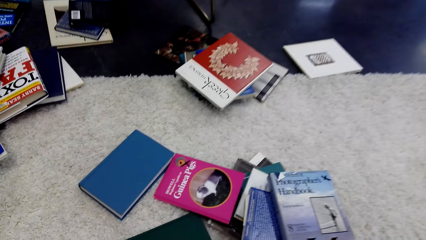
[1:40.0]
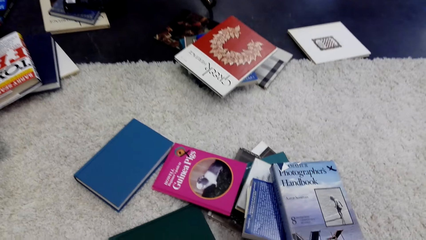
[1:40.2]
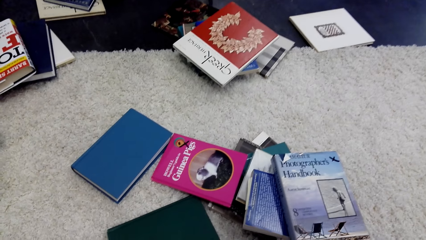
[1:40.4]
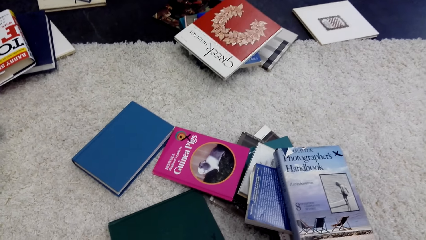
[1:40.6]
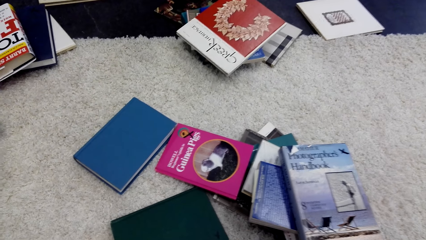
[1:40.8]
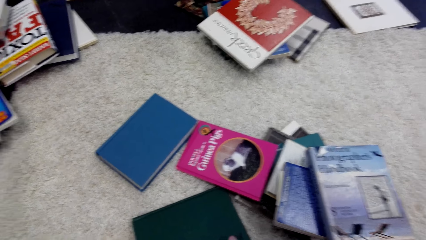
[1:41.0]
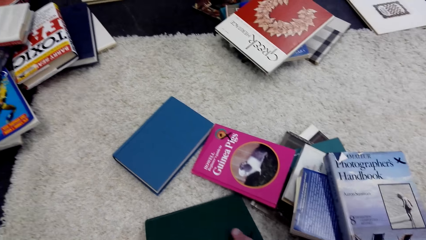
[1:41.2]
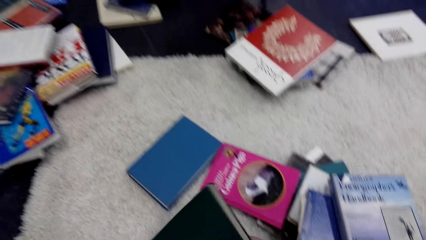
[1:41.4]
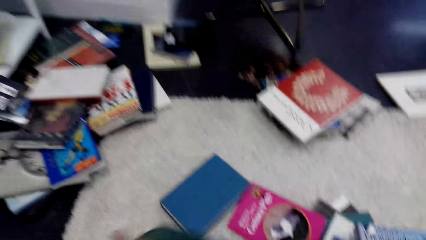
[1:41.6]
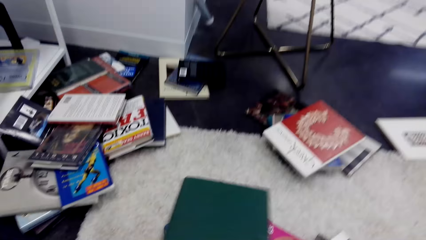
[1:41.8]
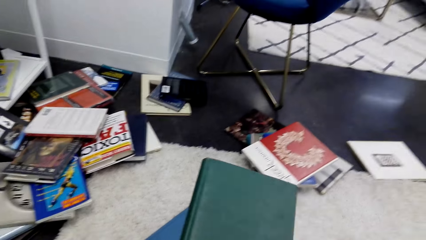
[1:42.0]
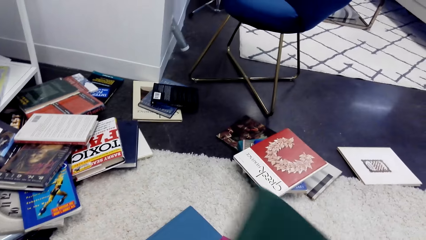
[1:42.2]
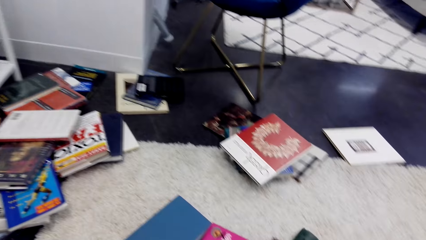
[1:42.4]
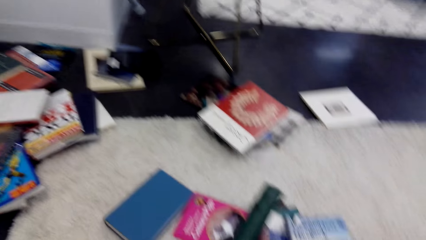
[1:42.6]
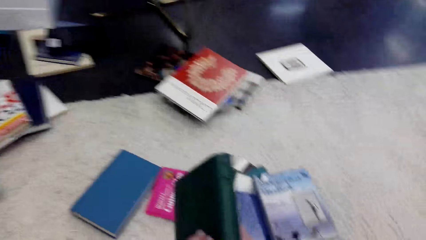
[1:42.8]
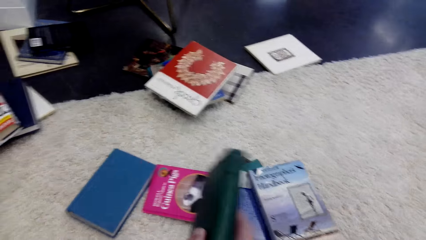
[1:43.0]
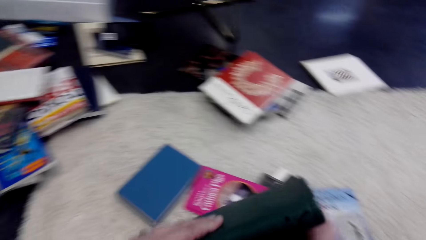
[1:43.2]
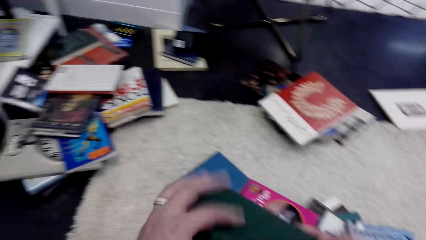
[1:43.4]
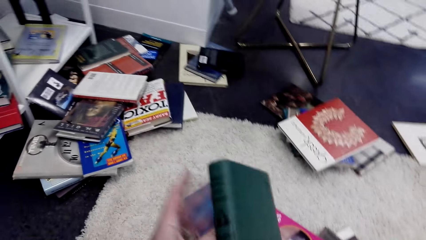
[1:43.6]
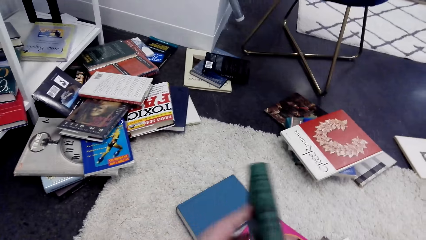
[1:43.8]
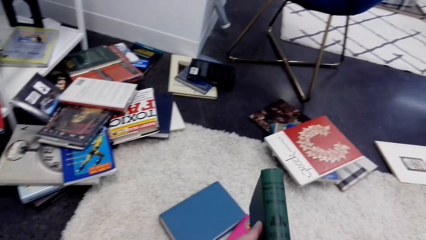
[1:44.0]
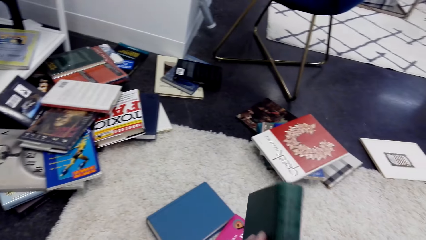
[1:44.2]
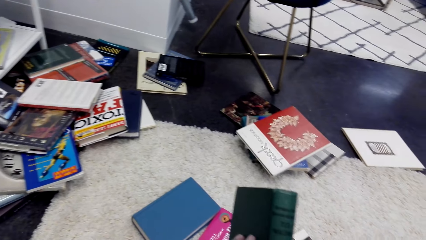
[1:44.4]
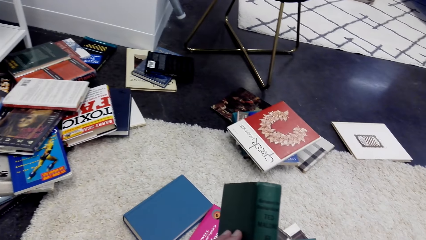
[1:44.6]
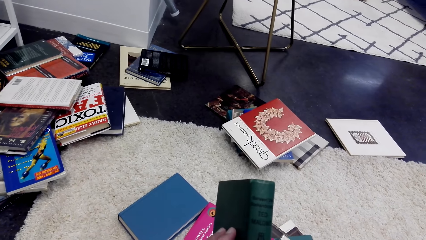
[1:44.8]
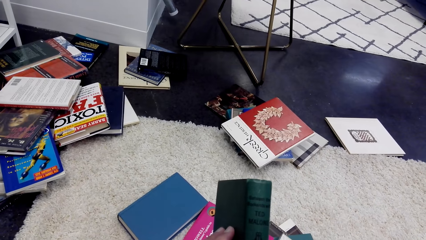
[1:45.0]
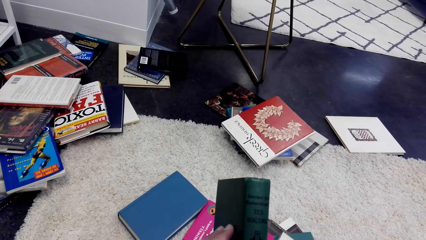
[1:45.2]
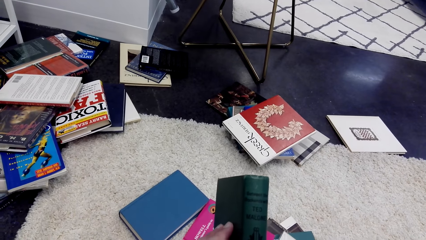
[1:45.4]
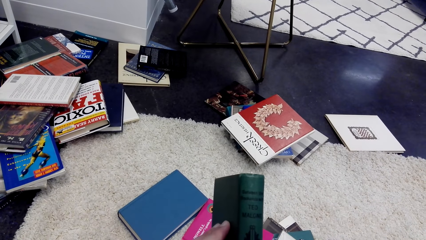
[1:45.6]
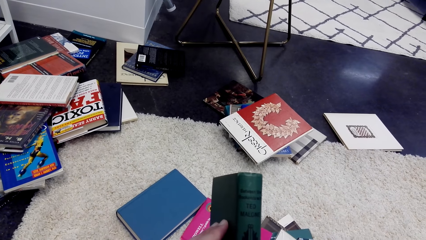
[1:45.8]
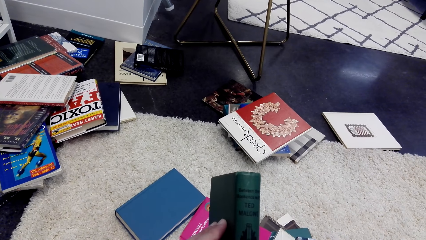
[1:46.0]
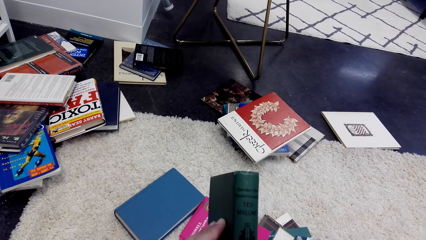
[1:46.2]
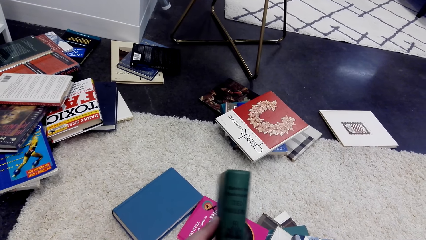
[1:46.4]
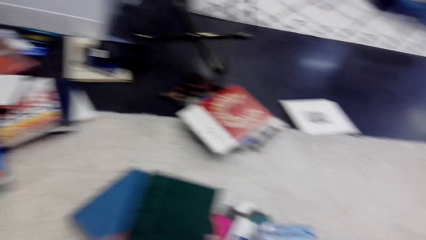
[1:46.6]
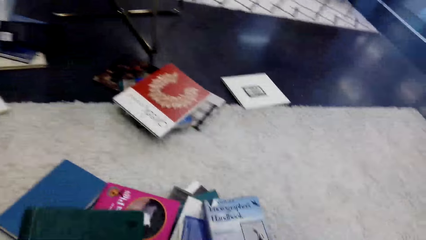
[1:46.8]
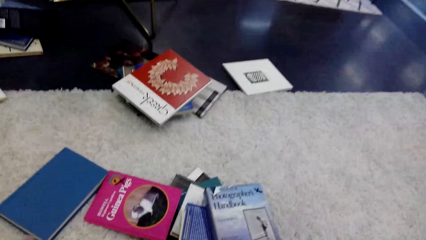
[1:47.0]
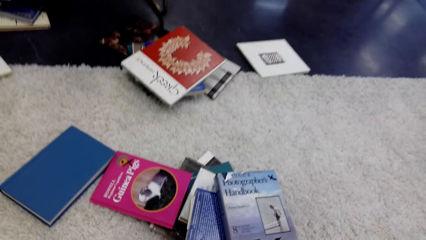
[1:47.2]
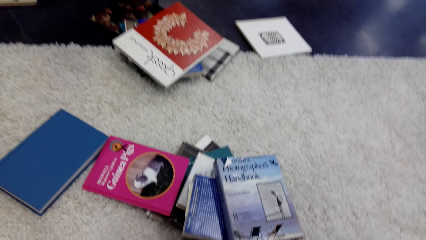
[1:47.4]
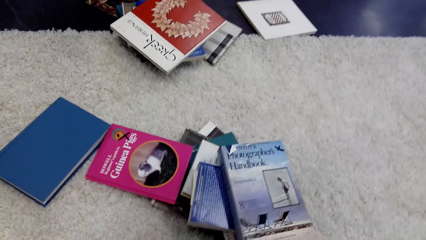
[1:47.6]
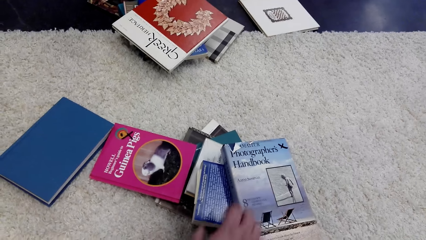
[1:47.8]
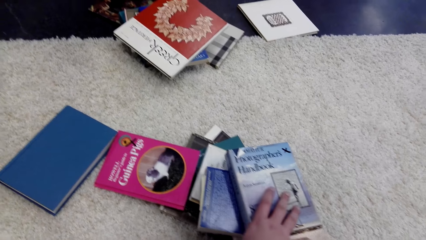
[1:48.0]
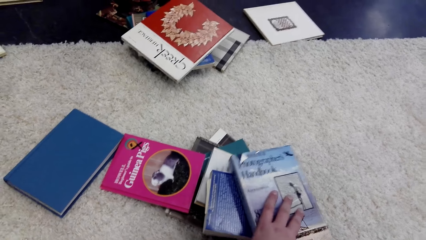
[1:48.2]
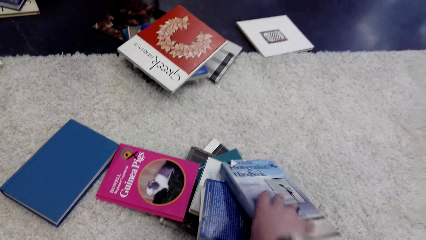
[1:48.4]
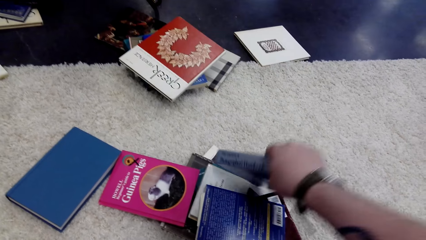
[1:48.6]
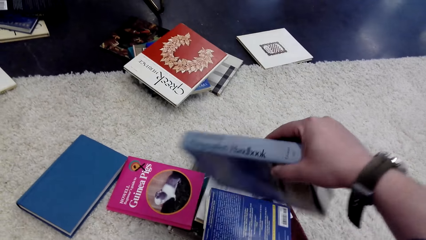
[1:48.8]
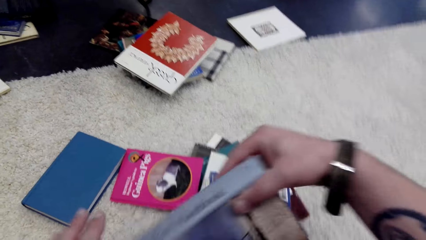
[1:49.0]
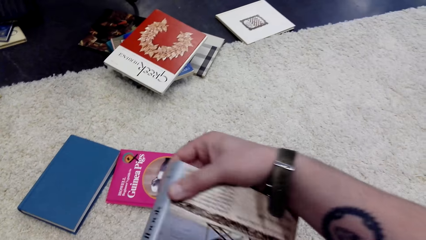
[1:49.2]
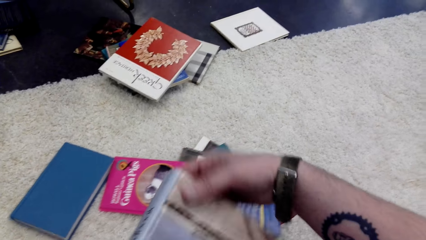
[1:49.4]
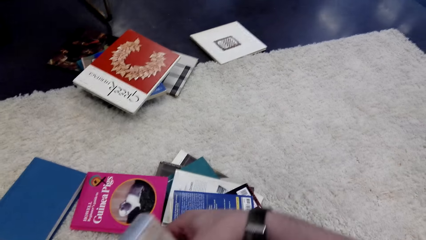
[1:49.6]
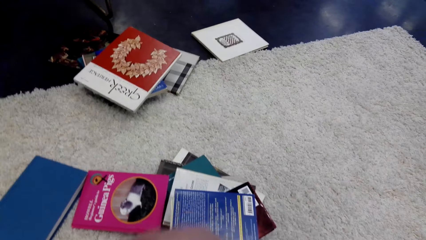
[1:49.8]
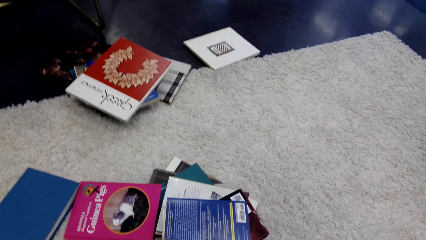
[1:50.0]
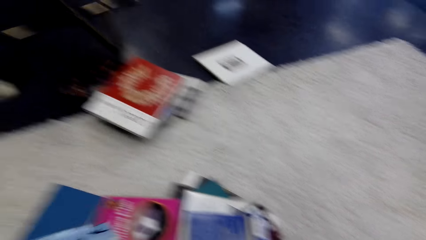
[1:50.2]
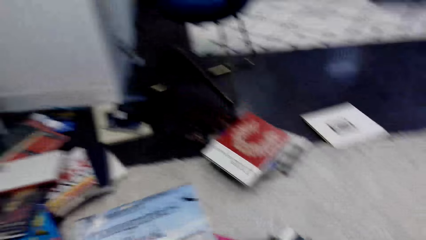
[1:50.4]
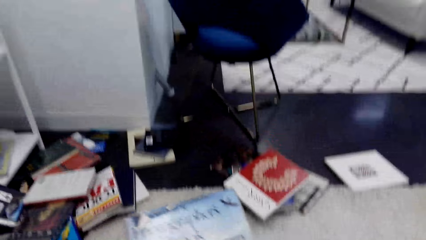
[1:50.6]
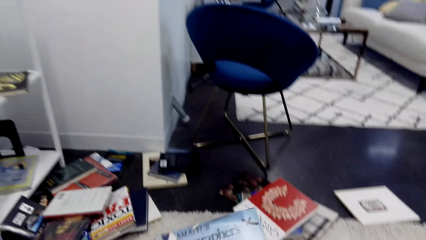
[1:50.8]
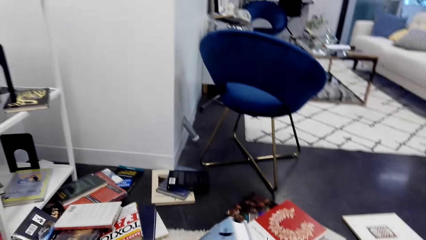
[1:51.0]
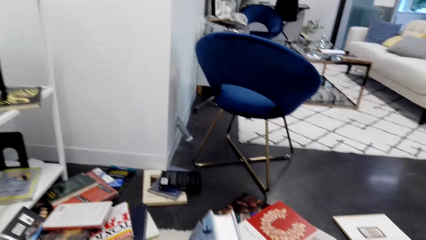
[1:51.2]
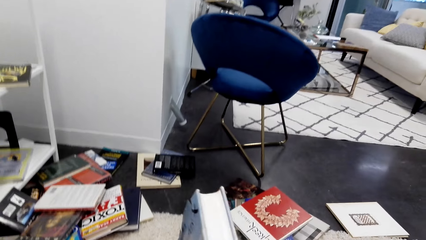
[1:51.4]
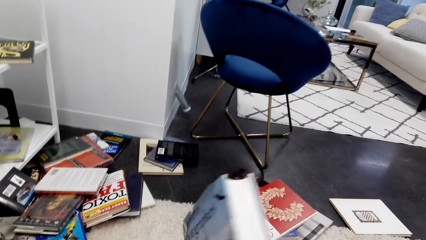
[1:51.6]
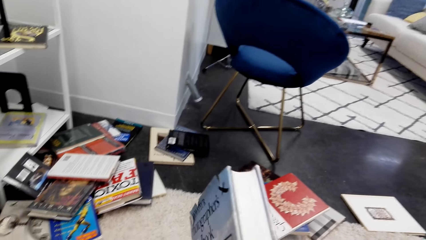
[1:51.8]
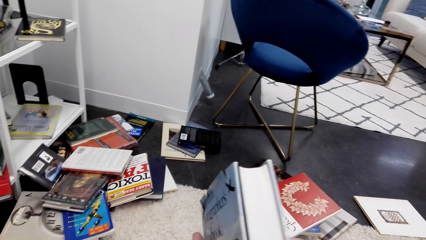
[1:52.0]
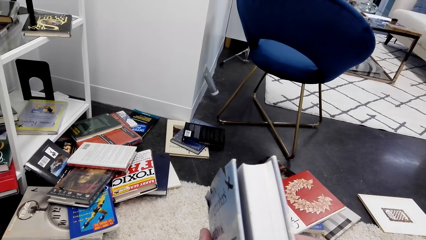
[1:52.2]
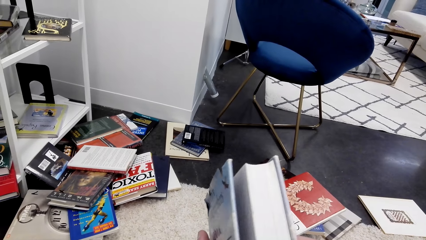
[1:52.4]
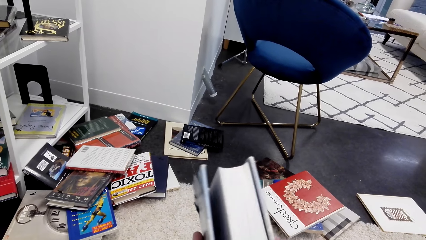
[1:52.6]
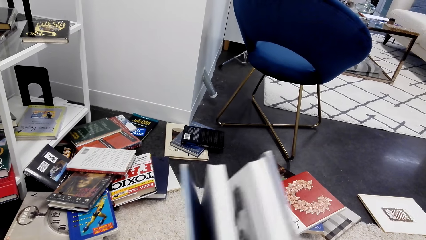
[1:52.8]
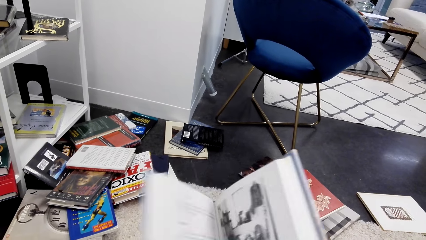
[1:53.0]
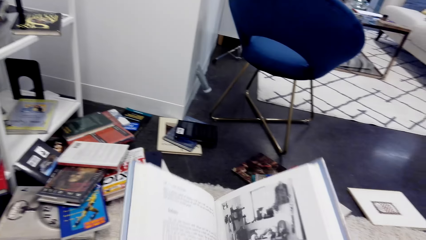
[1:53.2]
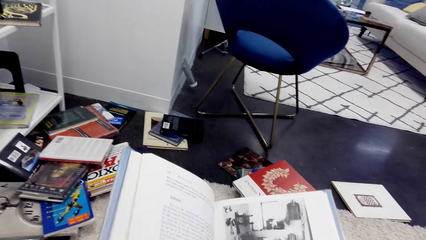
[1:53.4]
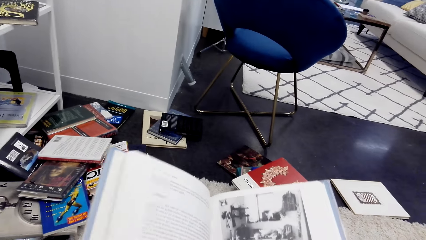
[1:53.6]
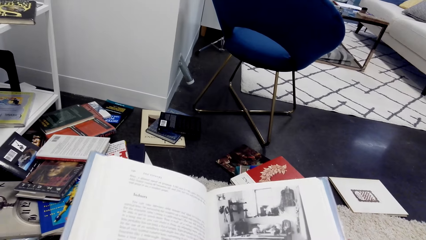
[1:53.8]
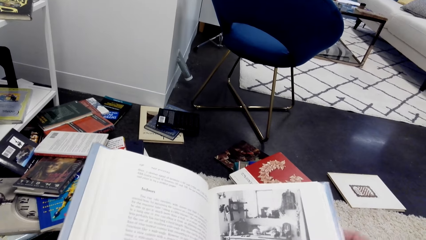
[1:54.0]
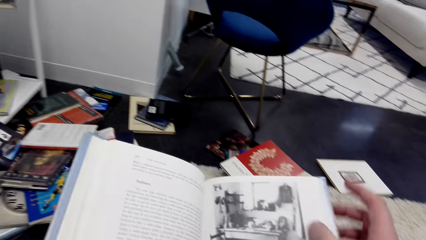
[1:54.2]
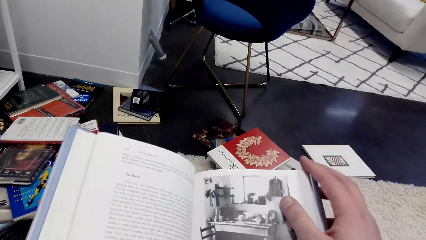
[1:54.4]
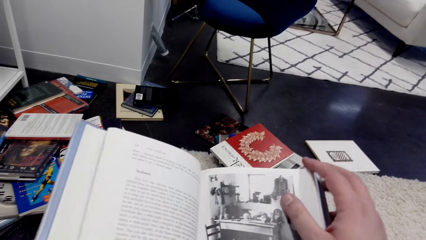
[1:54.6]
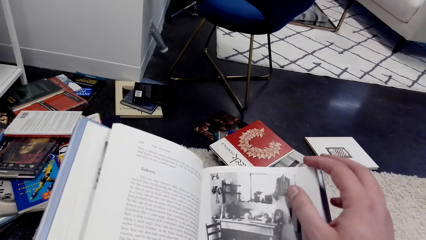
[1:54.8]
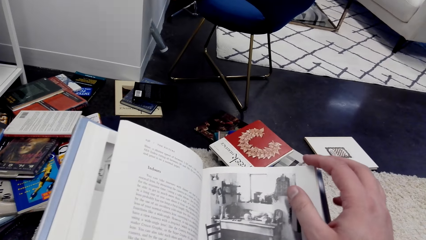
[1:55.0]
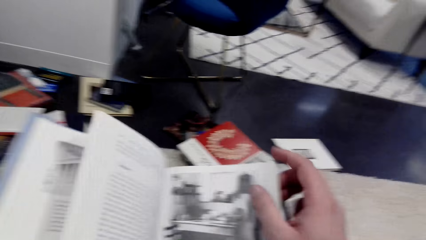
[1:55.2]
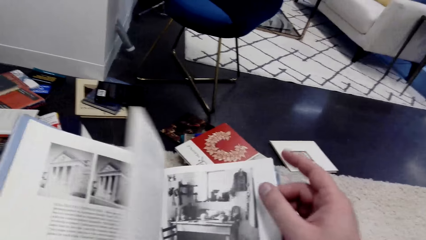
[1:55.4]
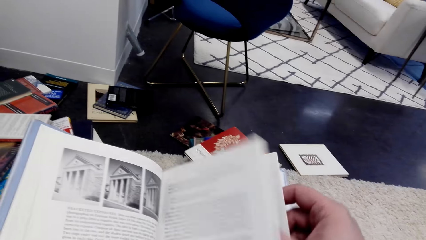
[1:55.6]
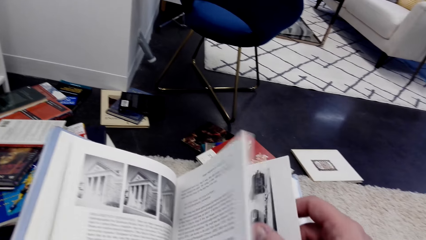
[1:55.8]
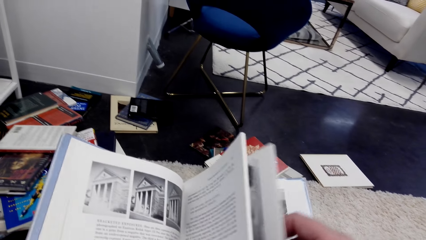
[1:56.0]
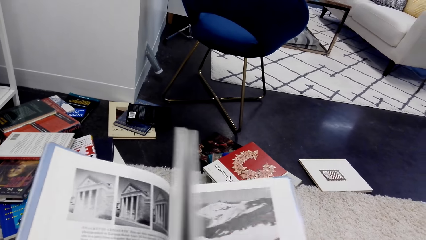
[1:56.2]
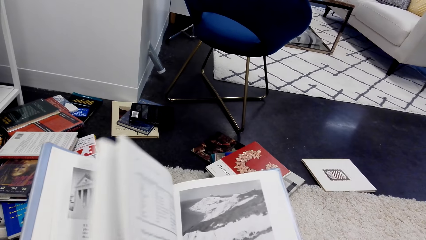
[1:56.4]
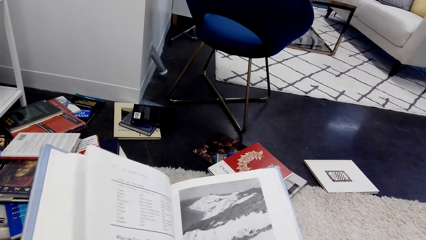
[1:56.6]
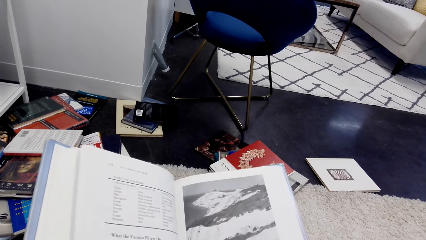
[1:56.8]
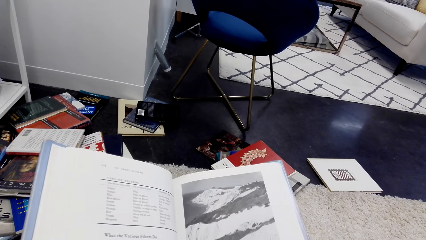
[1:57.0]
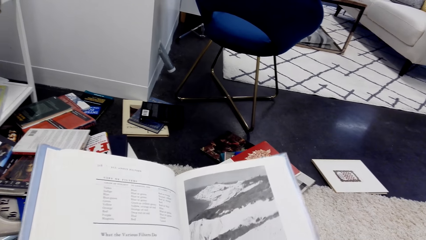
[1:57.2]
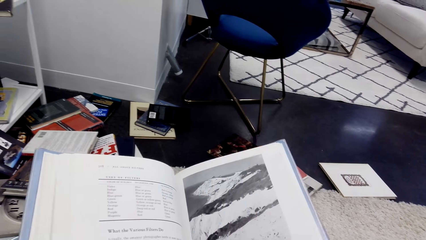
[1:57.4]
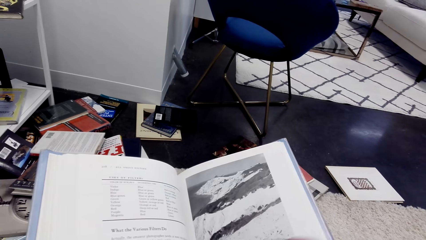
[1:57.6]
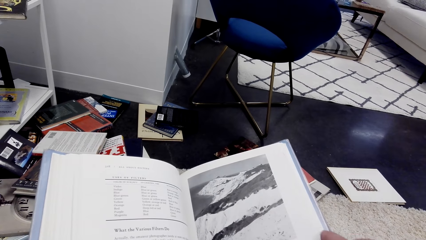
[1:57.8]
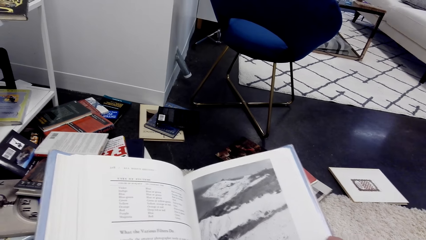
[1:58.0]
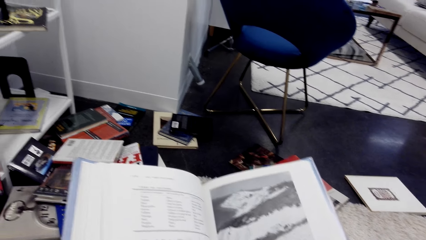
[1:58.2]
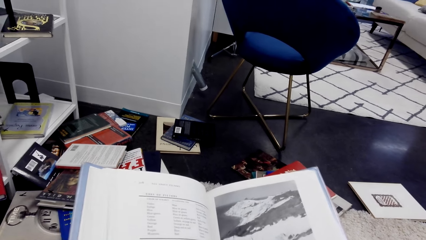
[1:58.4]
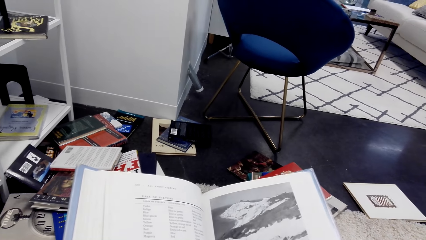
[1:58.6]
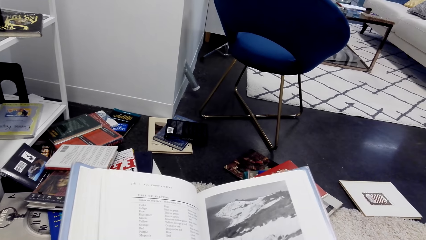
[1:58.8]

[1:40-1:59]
The camera wearer picks up a book from the floor. They look at the book. They pick up the book from the floor. They open the book and read the book.
